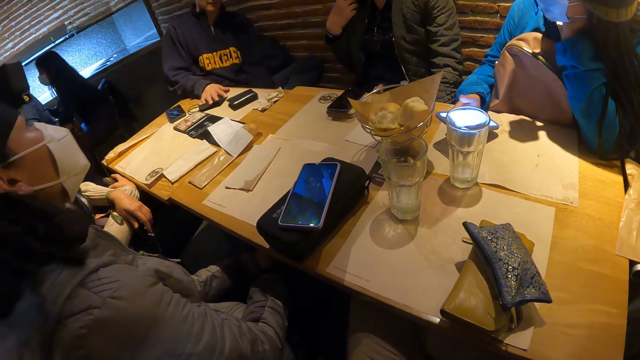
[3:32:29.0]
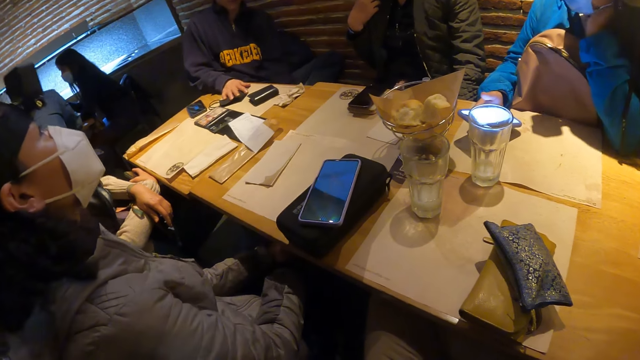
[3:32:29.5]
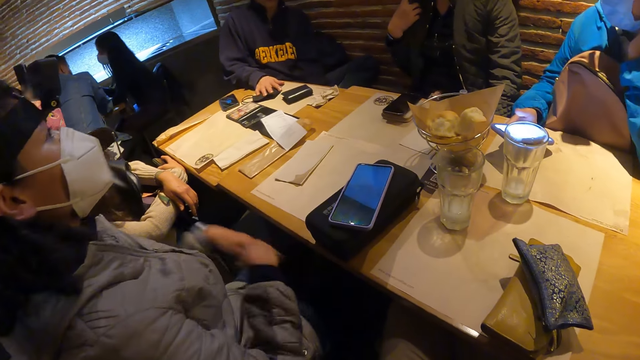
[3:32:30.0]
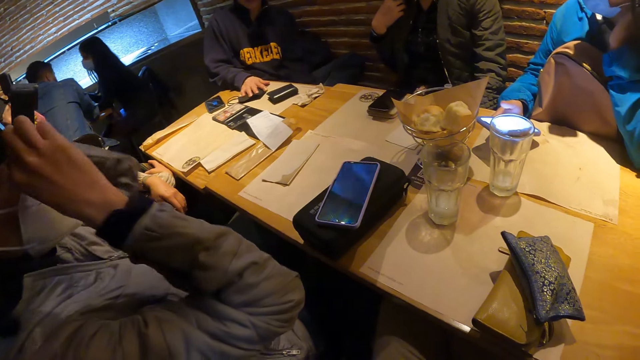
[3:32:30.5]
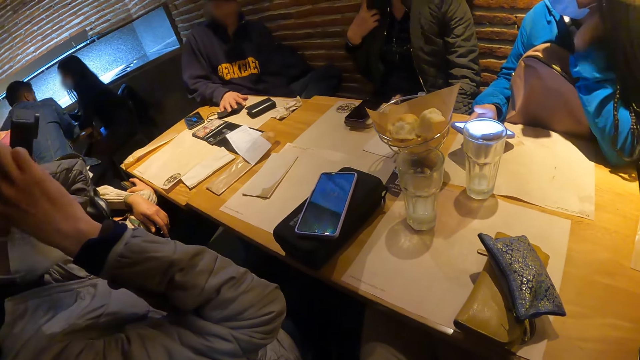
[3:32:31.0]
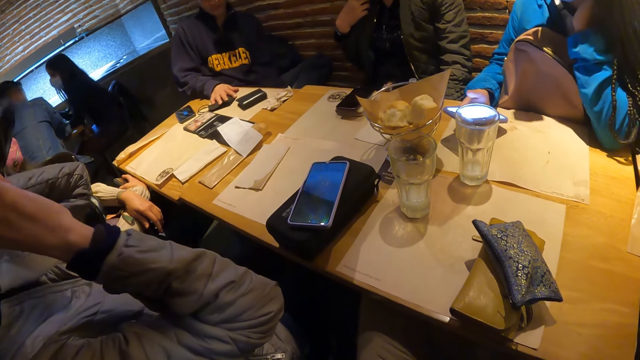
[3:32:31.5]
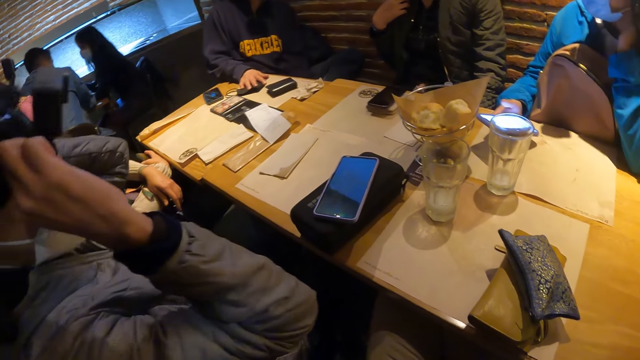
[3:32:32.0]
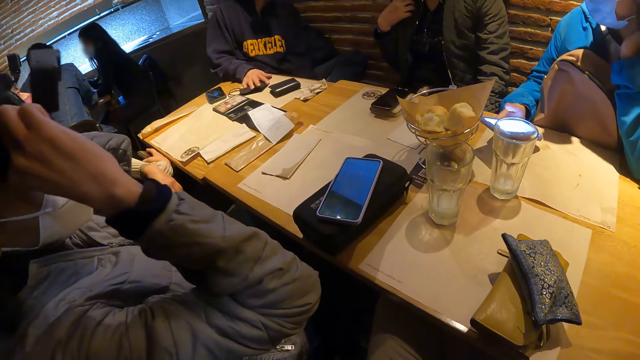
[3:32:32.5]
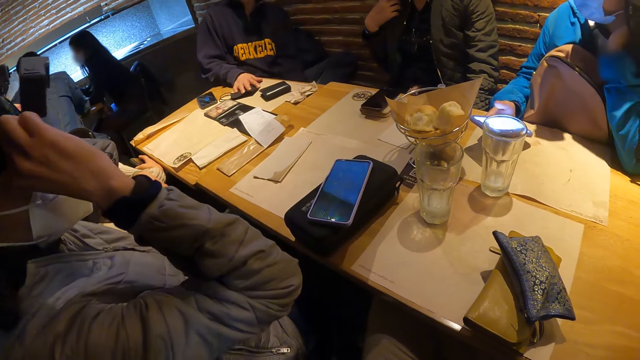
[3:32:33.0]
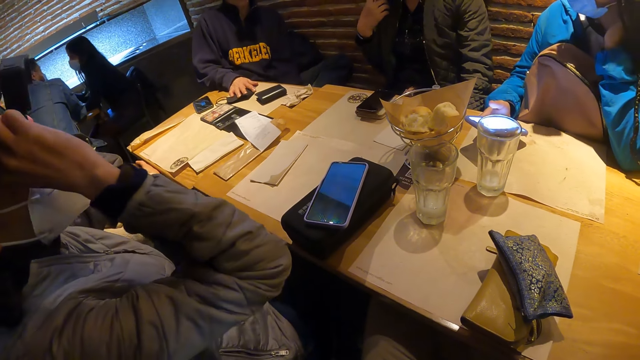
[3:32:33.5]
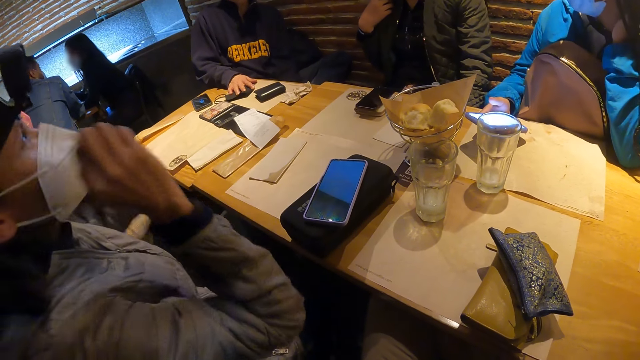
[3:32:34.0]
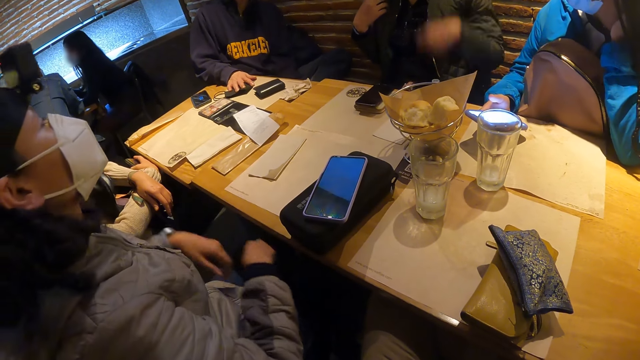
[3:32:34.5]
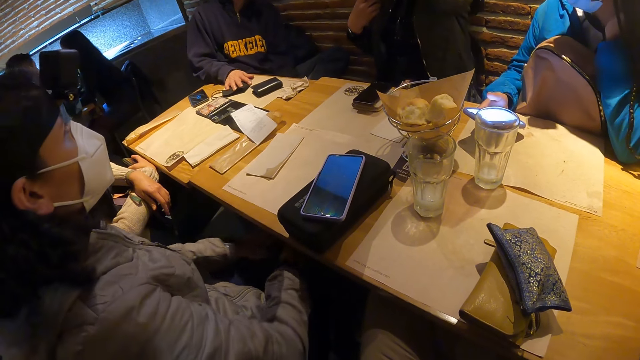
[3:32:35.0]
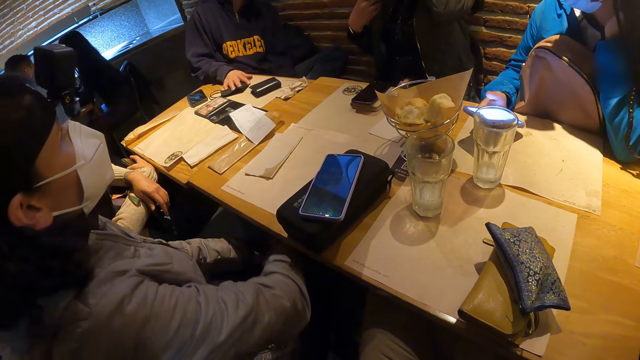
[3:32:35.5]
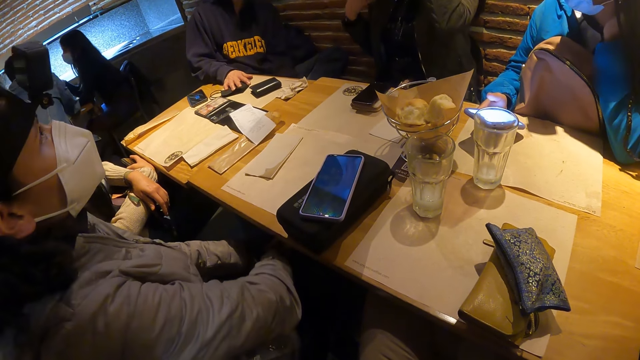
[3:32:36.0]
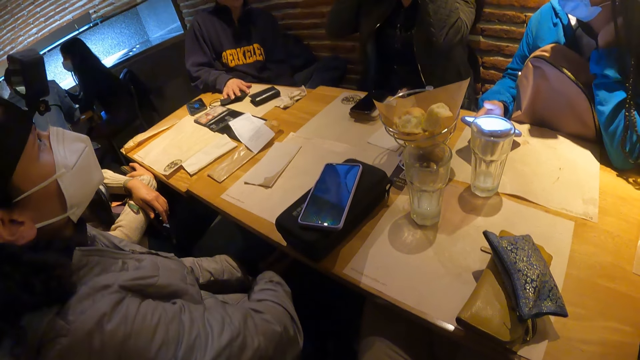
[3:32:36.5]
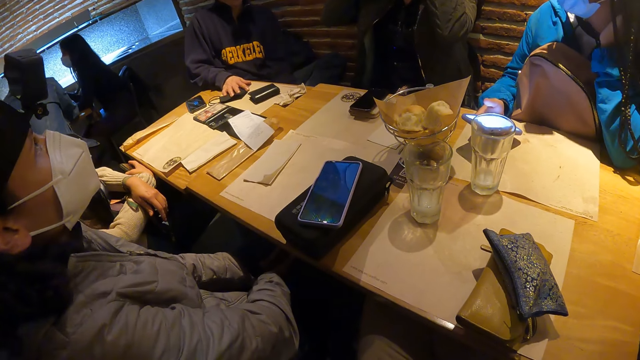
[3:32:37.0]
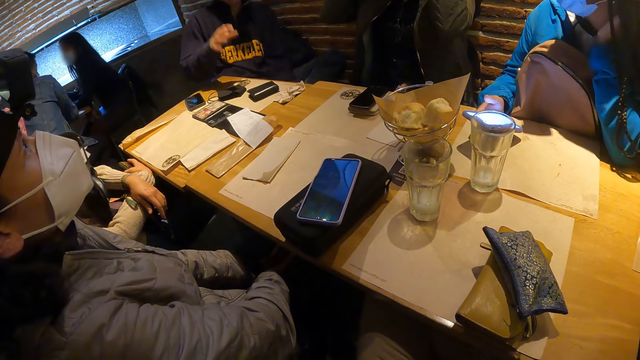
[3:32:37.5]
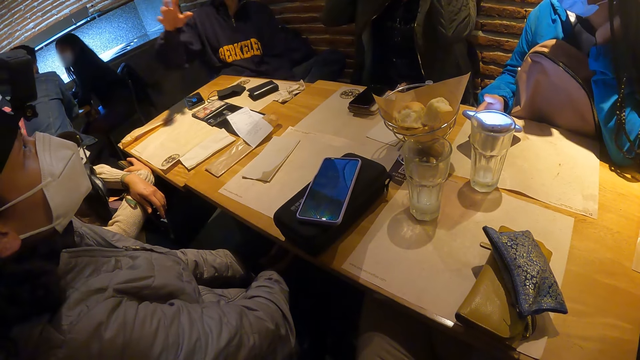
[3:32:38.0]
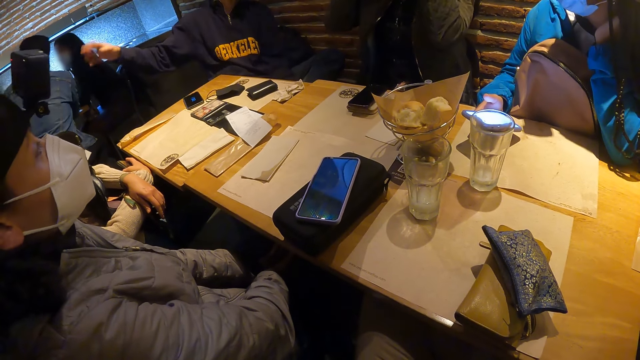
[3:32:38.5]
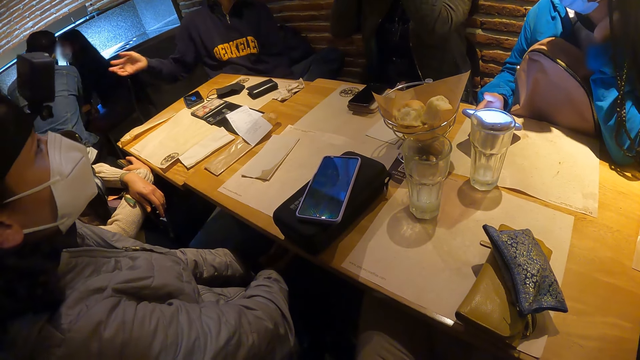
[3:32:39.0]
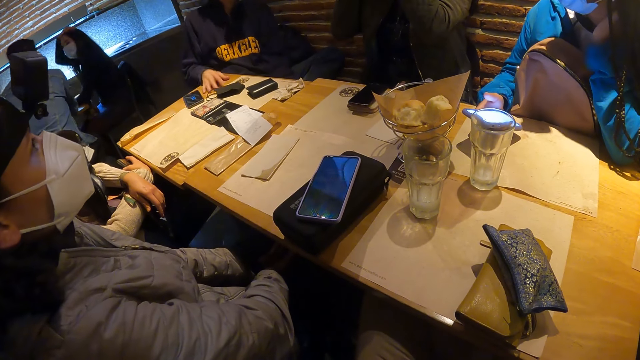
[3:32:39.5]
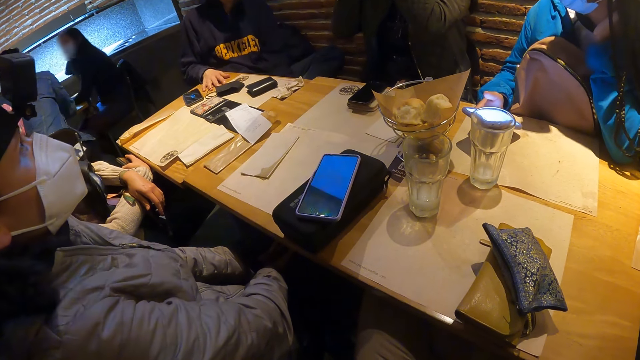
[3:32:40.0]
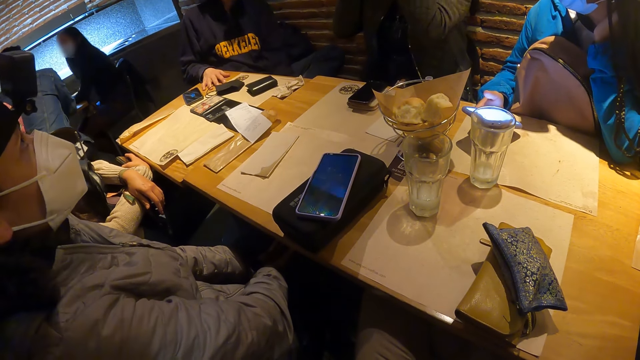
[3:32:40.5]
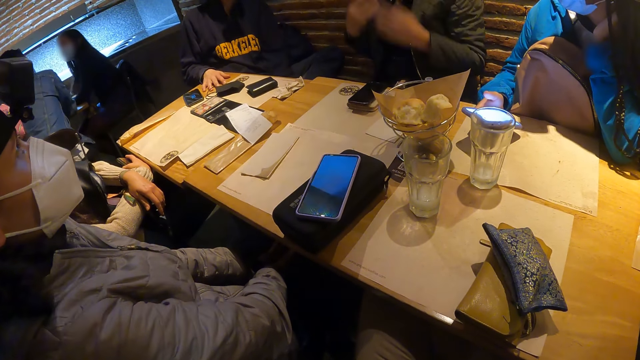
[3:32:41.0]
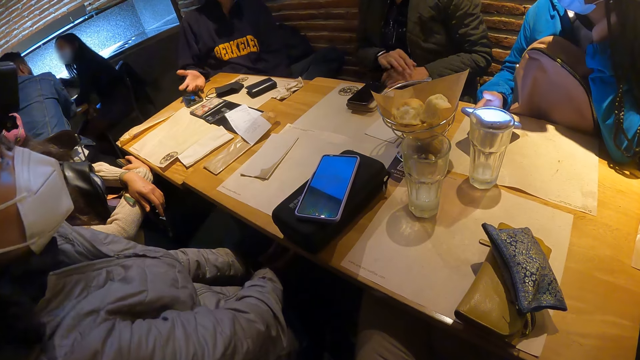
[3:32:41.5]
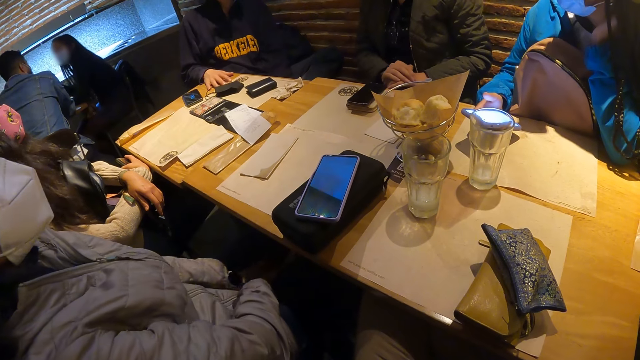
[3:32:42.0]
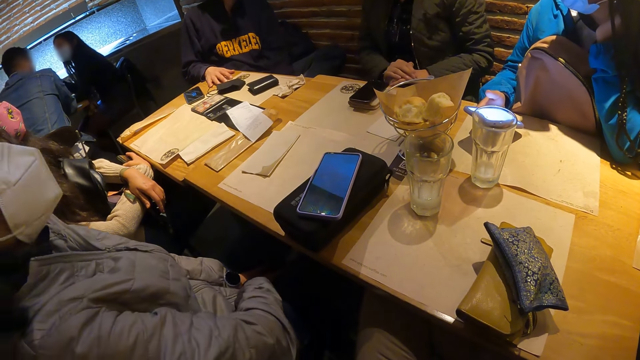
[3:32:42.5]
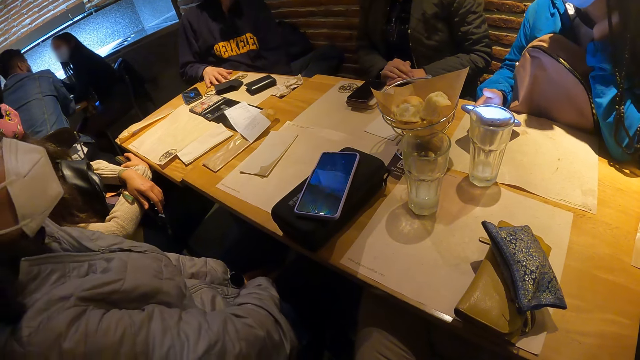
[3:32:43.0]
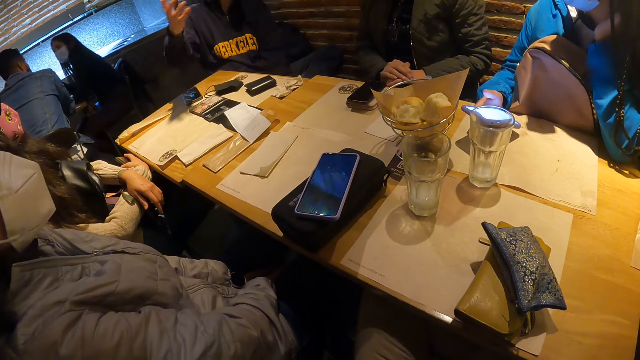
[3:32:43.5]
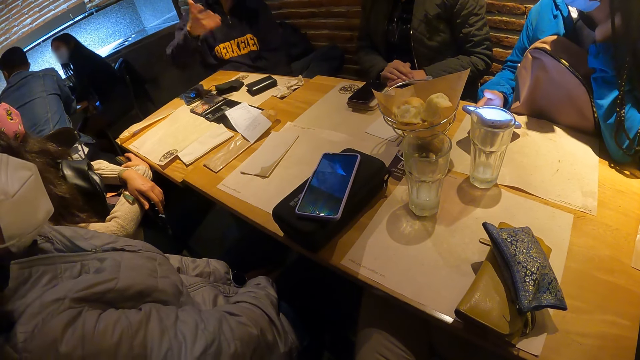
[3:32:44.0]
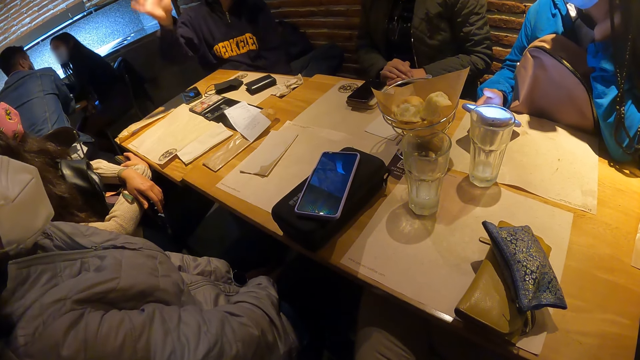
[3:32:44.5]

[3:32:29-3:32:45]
A woman adjusts a camera on her head with both hands. The man converses with the camera wearer and the group of people.

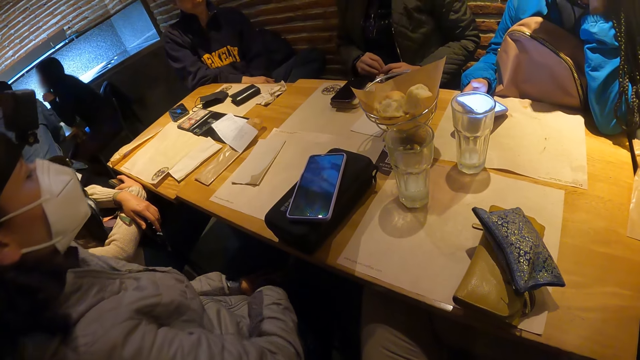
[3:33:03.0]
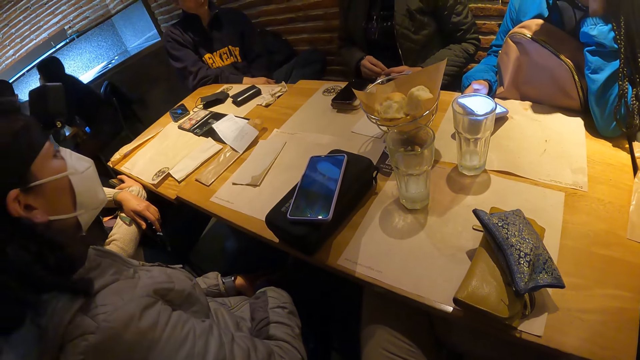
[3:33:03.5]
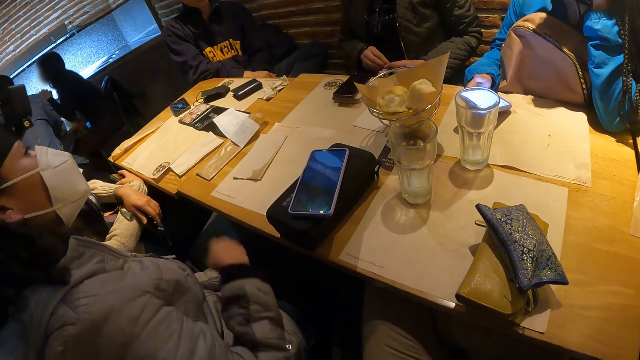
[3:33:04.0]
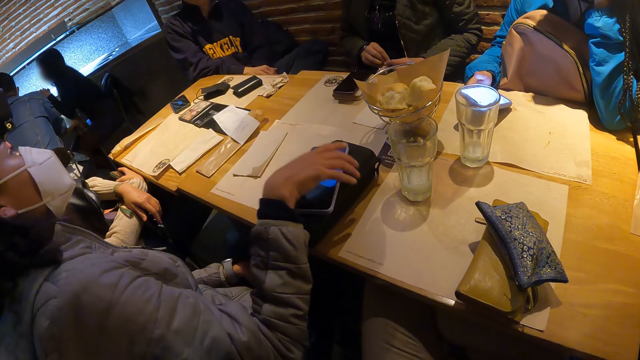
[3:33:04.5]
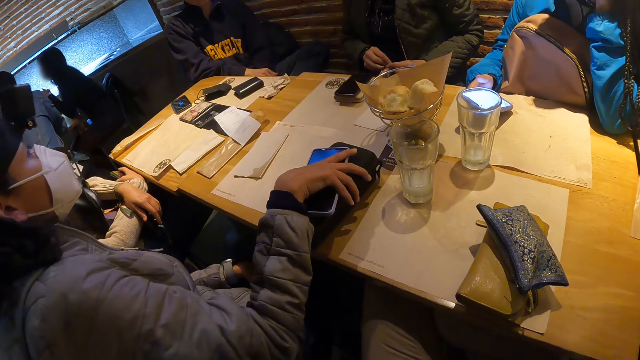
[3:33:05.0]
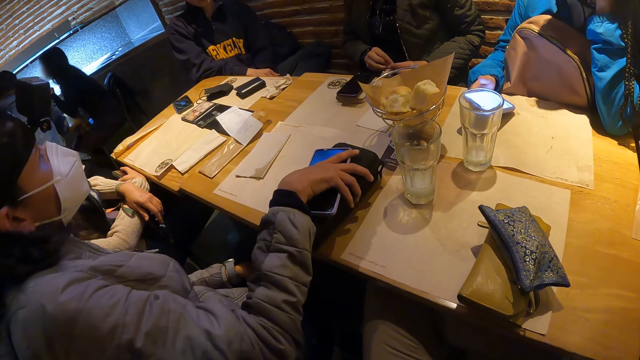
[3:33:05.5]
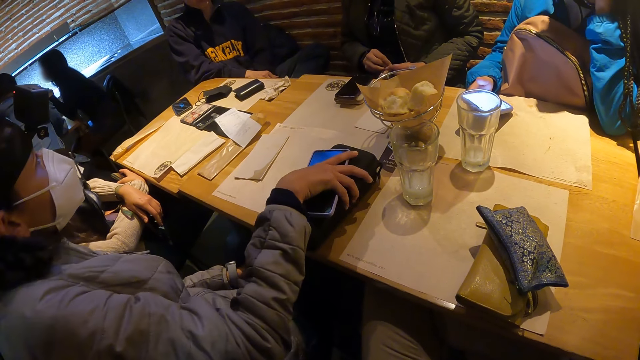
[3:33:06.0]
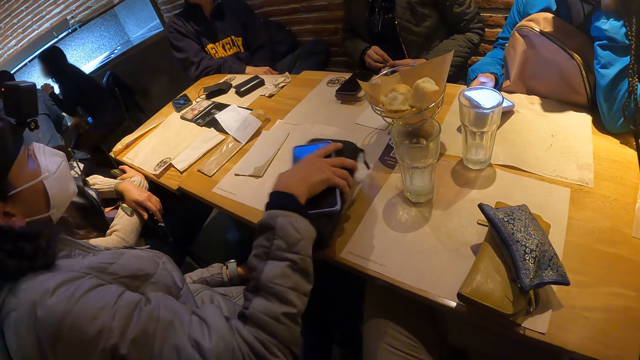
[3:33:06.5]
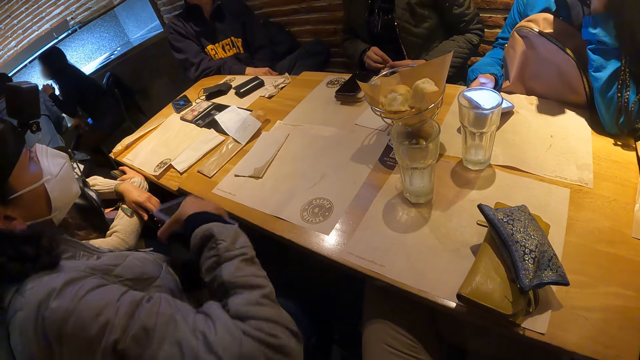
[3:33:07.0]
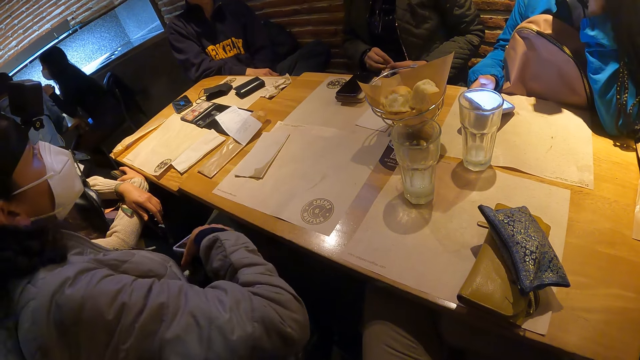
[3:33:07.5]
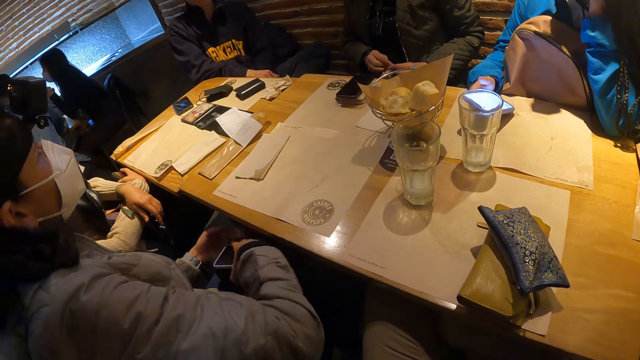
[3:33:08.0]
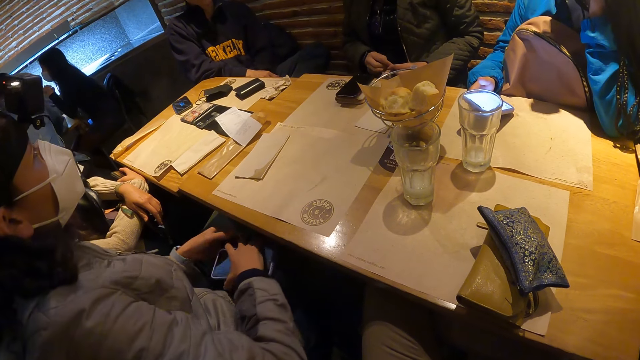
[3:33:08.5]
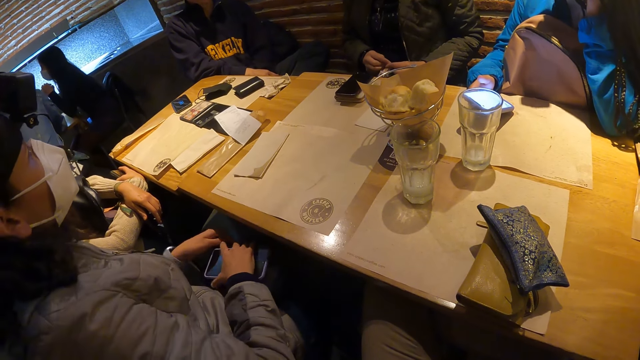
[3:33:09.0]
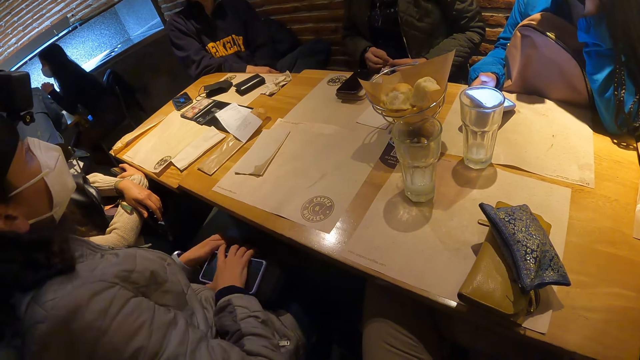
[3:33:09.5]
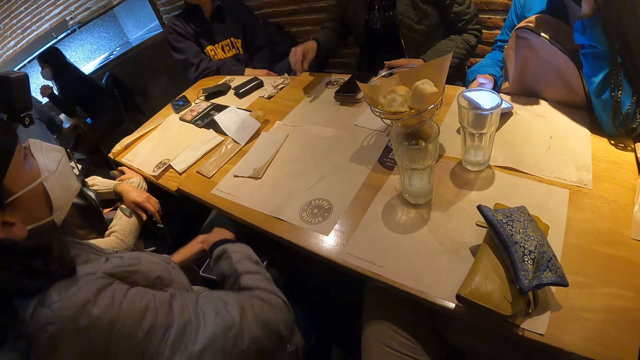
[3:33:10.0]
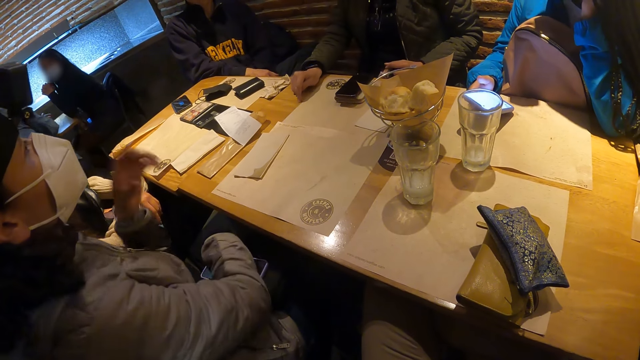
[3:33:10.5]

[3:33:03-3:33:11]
The woman picks up a phone and a bag from the table with her right hand.
